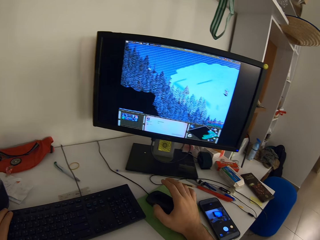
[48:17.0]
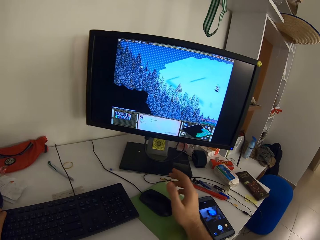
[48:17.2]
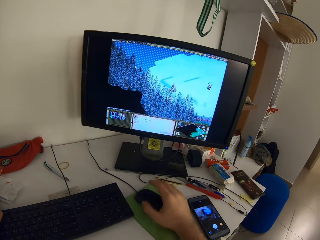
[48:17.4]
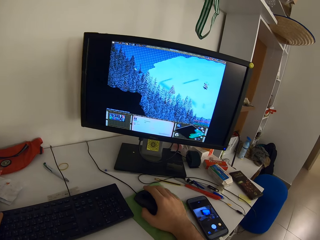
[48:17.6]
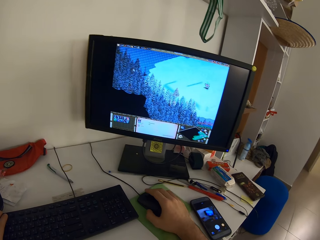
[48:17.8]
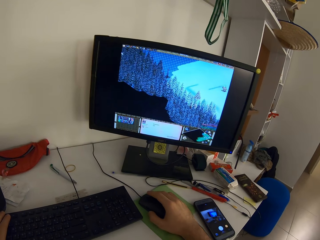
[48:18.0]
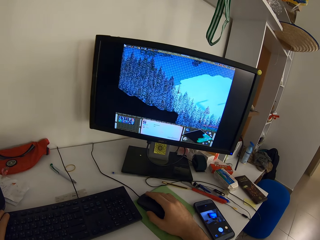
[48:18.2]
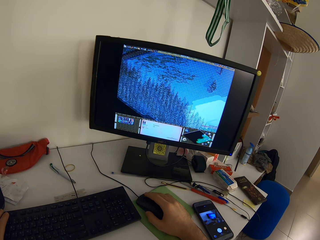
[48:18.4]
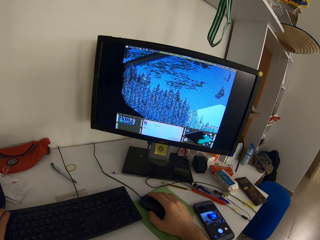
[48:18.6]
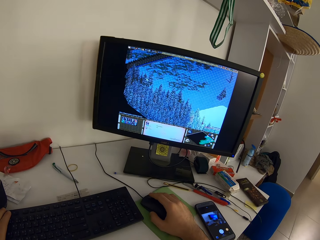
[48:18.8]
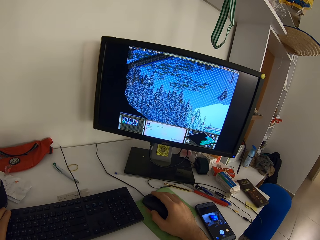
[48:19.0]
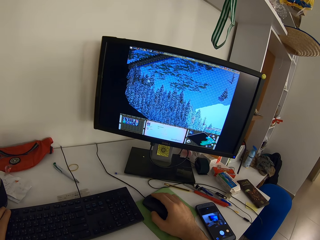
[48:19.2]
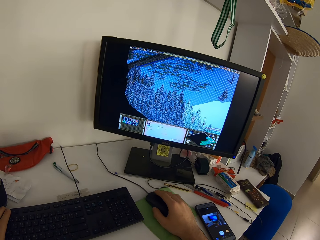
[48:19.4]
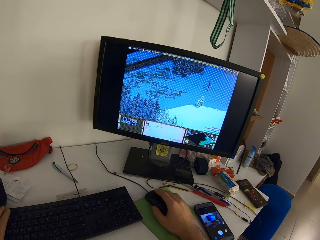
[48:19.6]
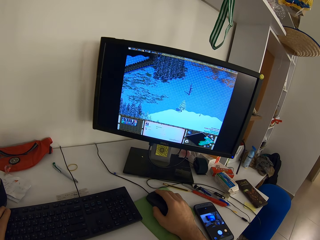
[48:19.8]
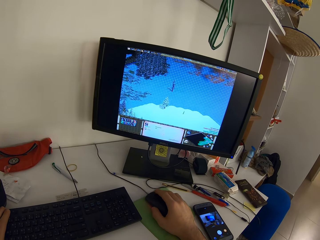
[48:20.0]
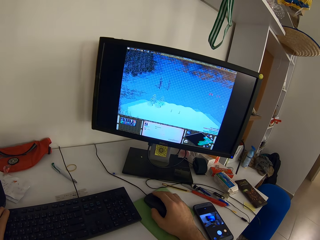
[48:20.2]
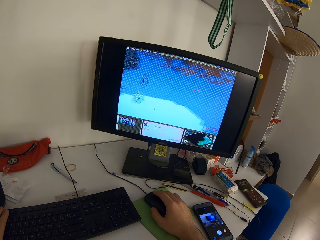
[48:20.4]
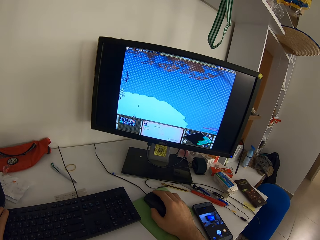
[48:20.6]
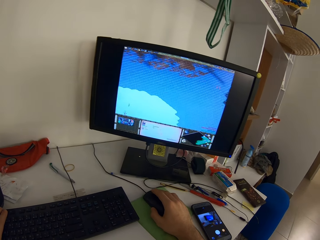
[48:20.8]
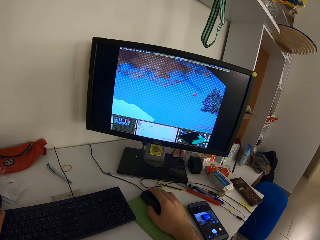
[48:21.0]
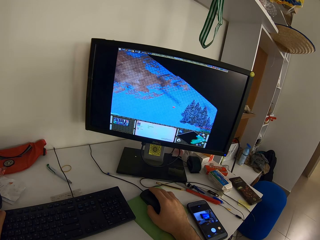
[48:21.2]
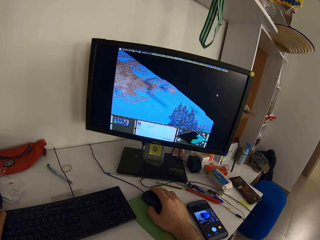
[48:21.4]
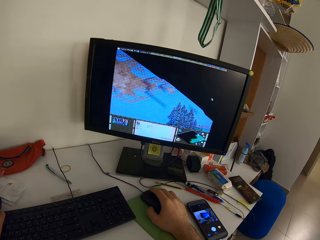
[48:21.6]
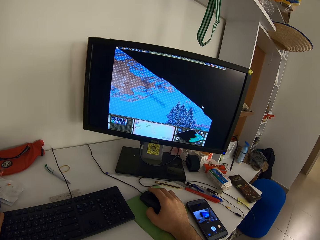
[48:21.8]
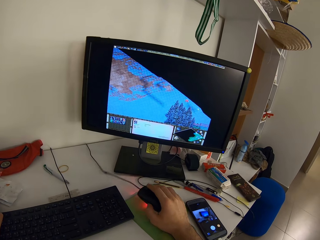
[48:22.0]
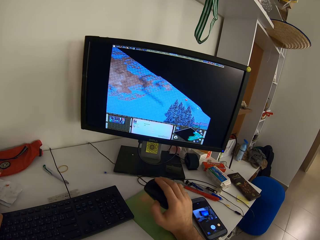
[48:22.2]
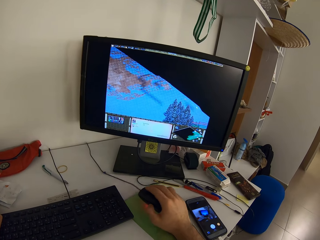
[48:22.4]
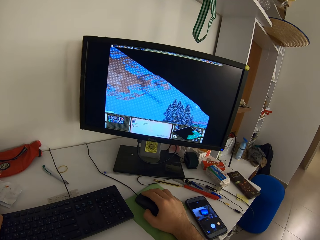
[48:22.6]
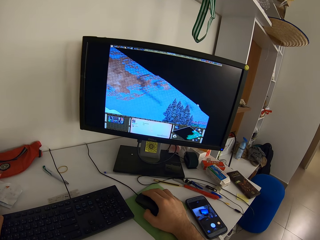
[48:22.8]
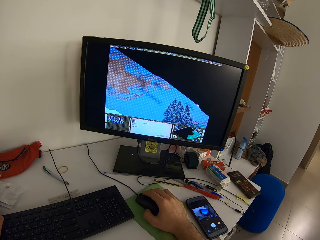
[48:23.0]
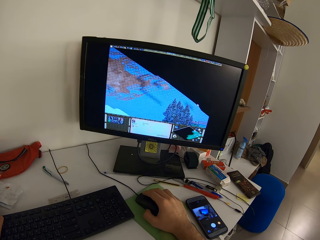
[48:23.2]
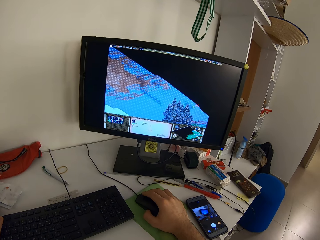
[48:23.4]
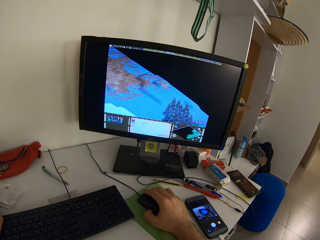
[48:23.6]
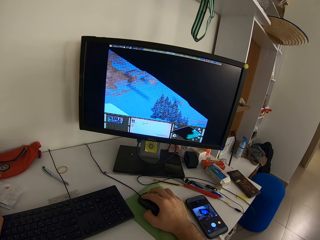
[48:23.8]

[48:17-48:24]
The camera wearer removes his hand from the mouse. He holds the mouse. He plays a video game on the computer with the mouse.

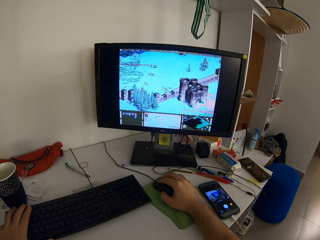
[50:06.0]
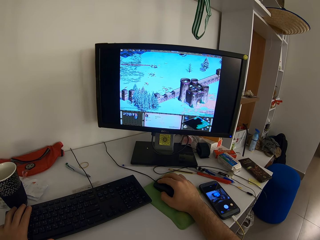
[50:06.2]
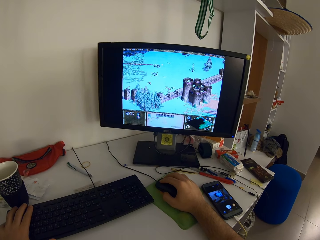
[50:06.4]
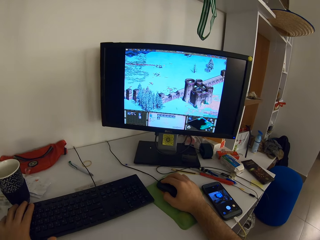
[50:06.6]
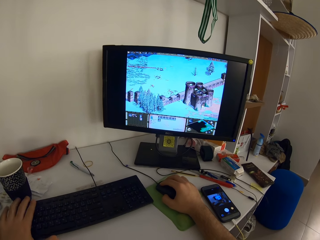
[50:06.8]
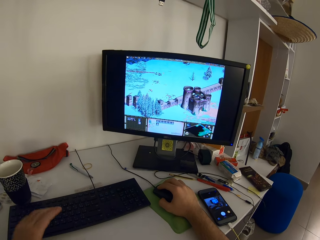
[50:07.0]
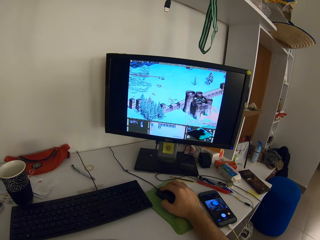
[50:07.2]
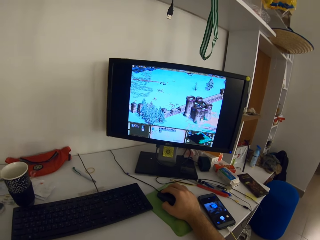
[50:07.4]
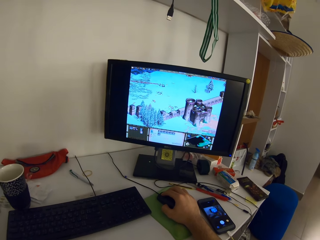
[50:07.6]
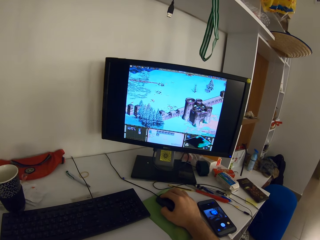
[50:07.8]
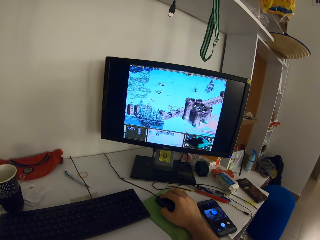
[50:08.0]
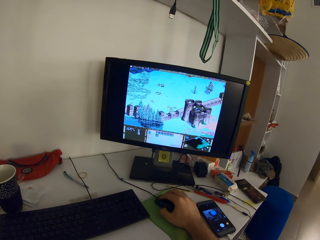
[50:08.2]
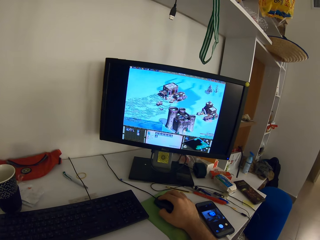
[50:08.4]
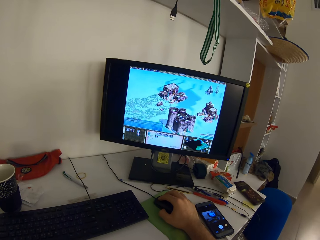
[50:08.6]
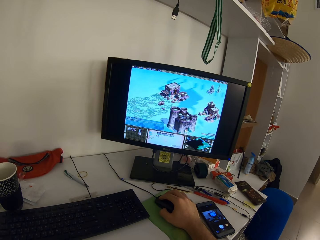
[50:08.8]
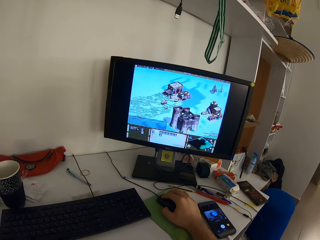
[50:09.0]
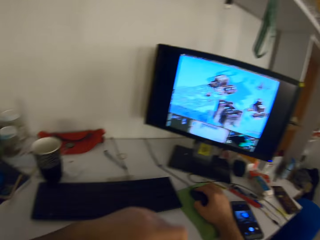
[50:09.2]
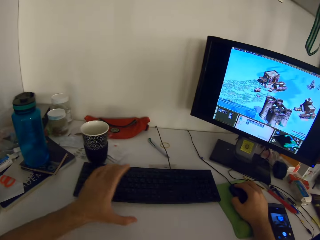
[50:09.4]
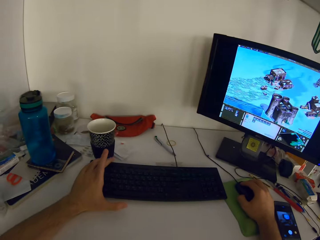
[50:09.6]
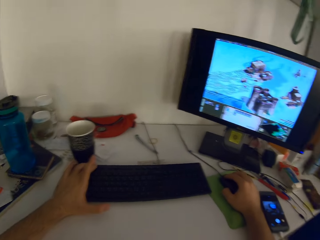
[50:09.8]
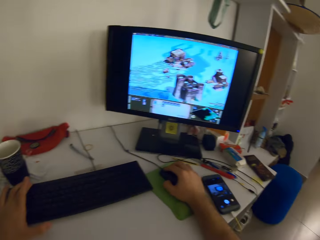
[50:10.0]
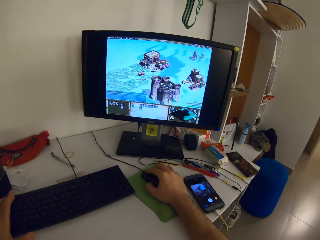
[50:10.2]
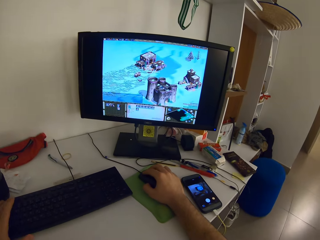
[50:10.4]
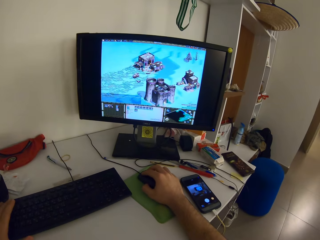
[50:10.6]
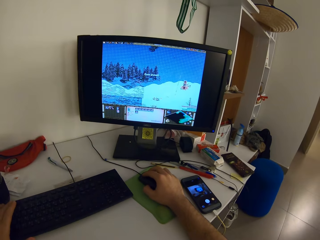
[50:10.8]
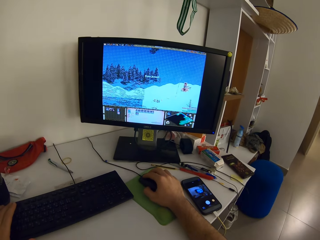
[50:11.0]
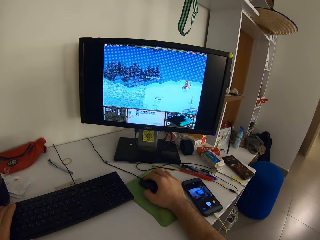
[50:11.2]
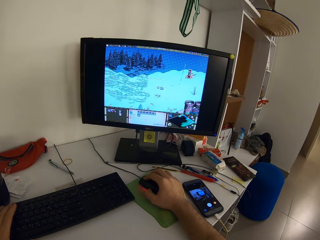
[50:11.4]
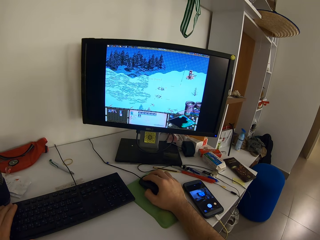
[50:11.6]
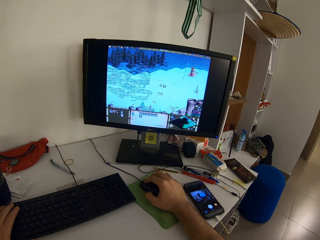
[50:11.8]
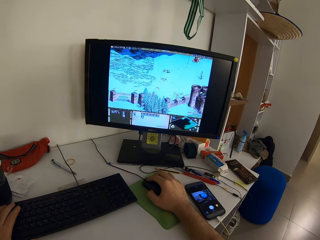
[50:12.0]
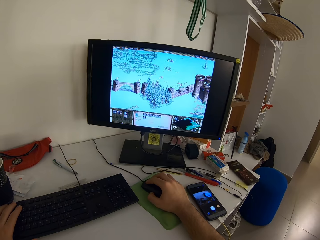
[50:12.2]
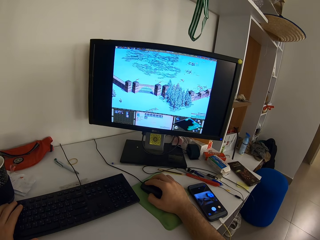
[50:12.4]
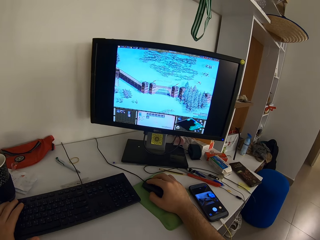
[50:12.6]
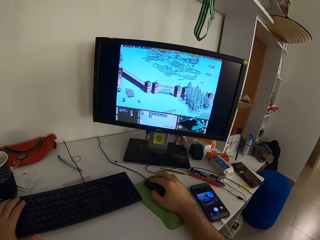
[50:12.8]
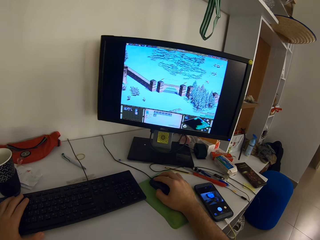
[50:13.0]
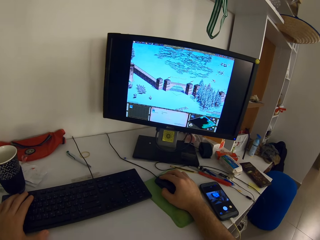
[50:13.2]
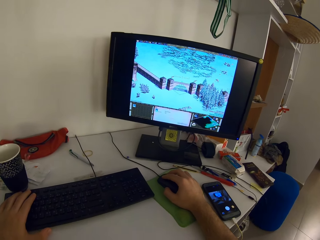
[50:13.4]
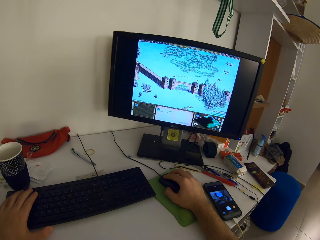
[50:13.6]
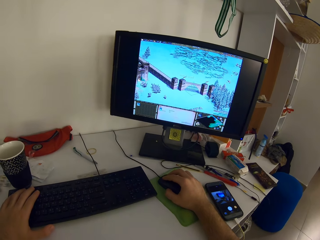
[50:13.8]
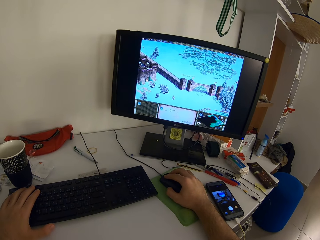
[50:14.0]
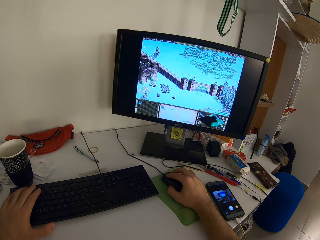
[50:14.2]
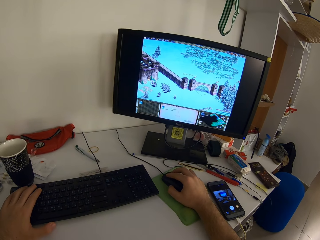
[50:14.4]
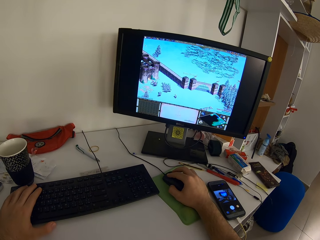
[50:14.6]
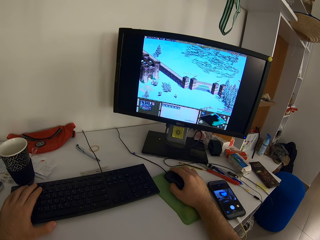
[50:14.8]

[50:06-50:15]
The camera wearer removes his left hand from the keyboard. He holds the keyboard. He rests his left hand on the keyboard.

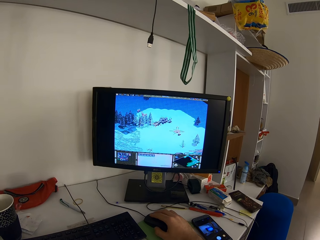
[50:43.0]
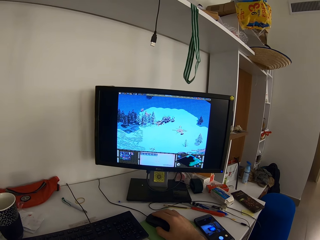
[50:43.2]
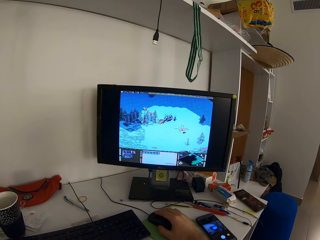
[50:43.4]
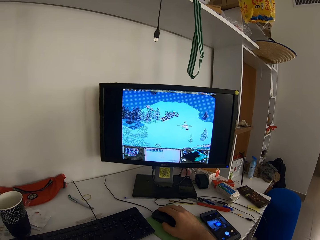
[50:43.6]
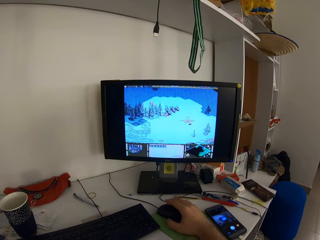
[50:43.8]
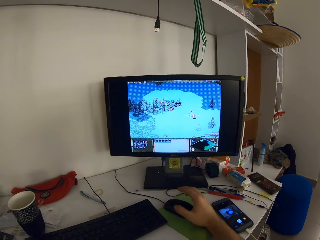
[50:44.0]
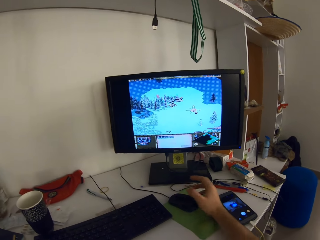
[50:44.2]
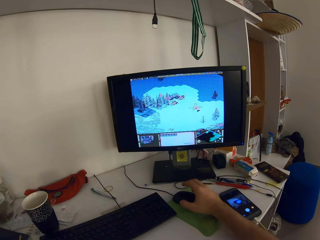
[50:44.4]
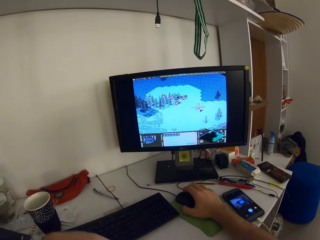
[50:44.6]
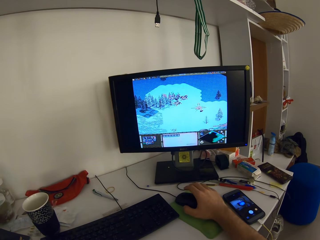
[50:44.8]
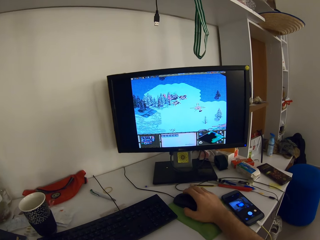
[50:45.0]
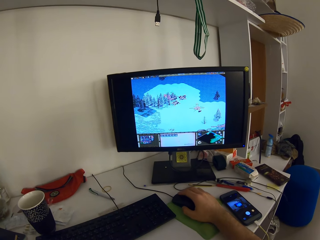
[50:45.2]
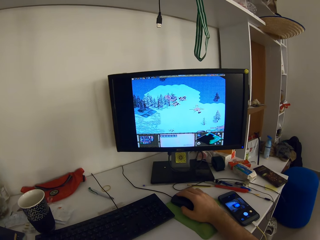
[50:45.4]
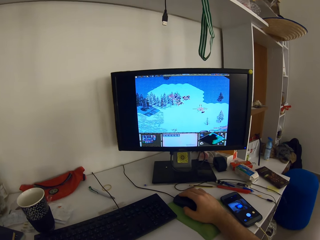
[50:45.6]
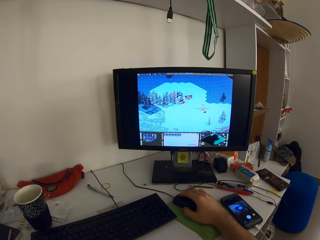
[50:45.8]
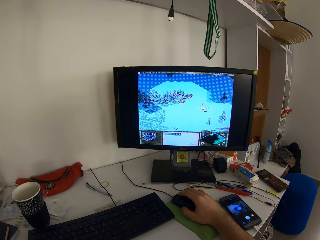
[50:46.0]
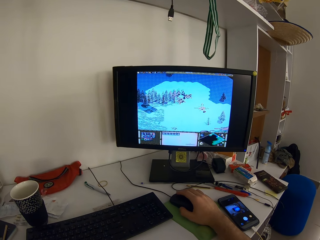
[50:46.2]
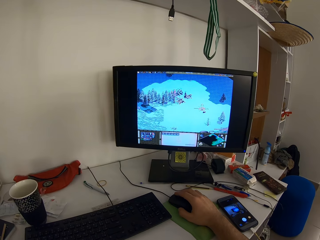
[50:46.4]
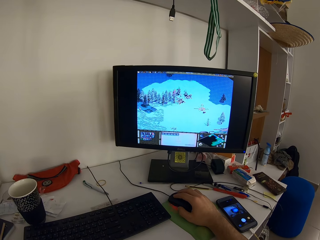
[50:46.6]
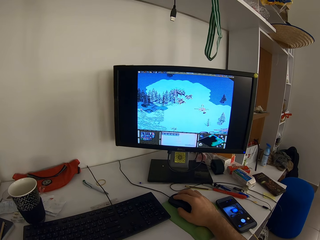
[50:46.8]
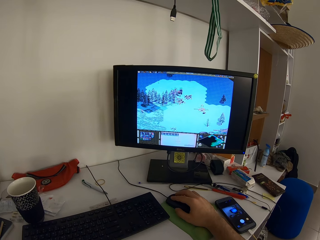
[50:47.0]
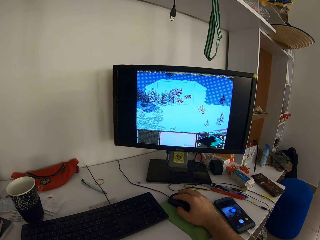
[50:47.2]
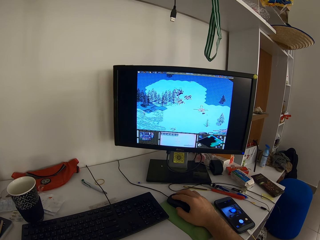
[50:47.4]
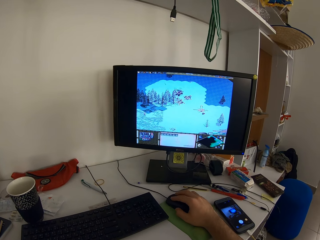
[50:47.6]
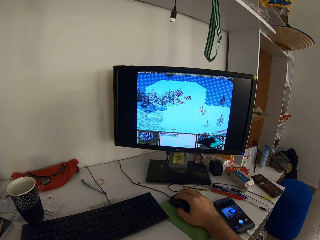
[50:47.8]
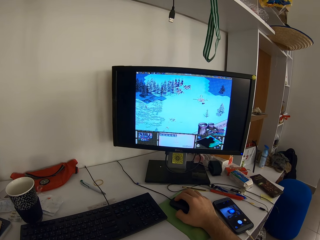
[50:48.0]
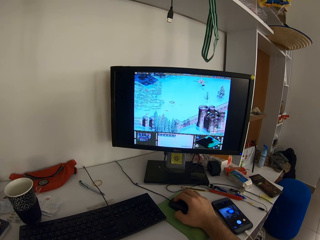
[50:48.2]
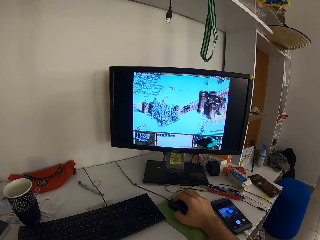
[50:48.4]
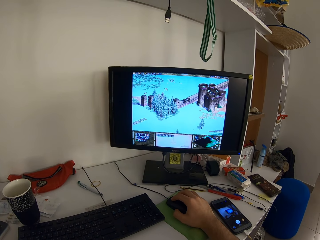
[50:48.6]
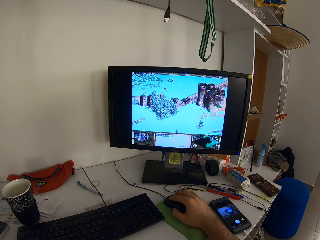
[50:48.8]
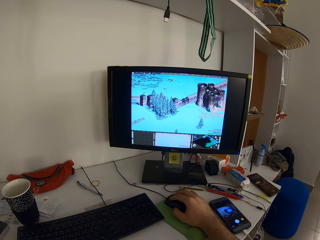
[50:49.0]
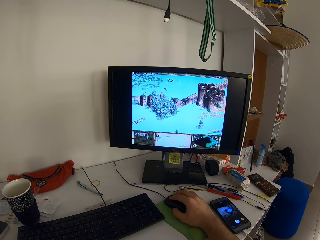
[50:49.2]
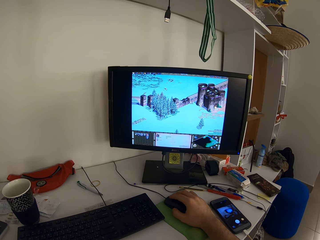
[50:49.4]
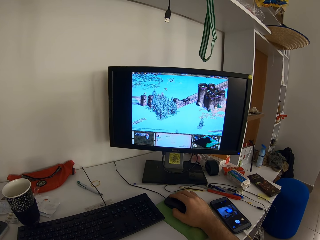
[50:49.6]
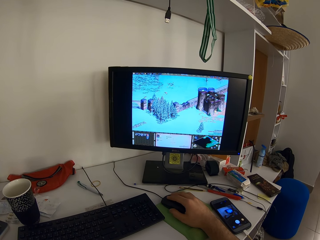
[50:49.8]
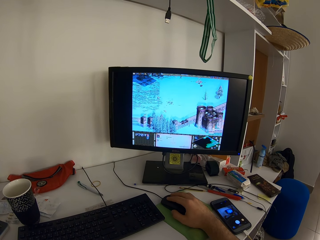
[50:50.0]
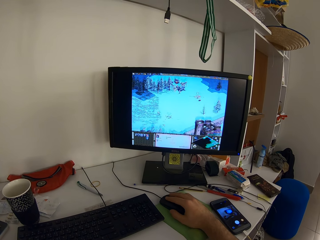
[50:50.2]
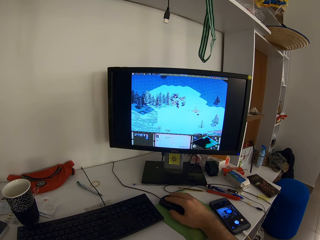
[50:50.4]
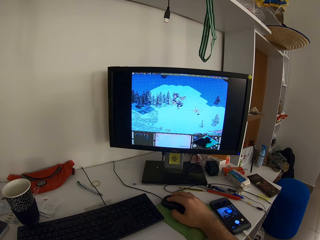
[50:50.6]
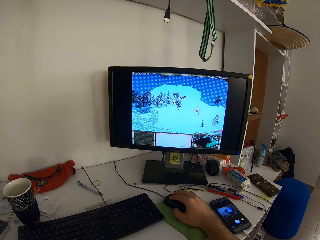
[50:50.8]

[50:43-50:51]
The camera wearer removes his hand from the mouse. He holds the mouse. He plays a video game on the computer with the mouse.
